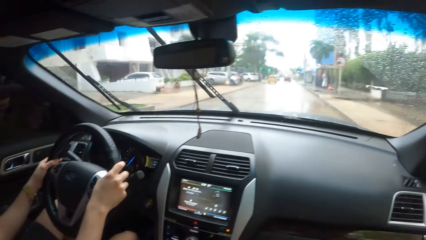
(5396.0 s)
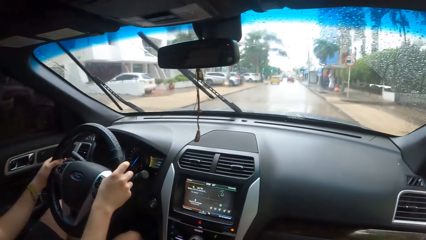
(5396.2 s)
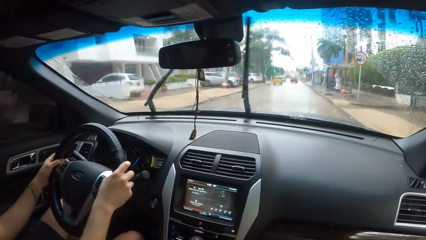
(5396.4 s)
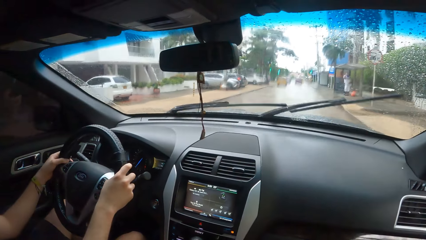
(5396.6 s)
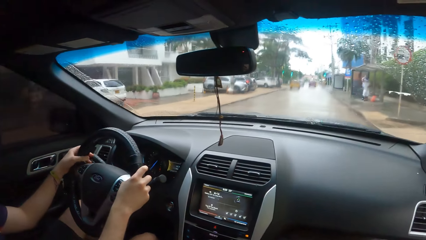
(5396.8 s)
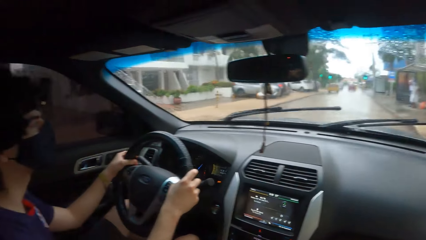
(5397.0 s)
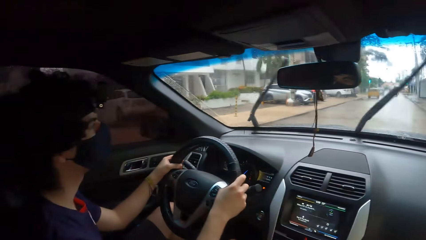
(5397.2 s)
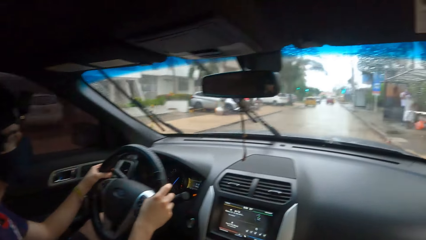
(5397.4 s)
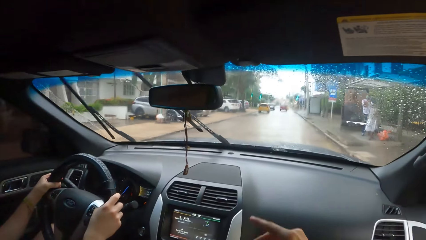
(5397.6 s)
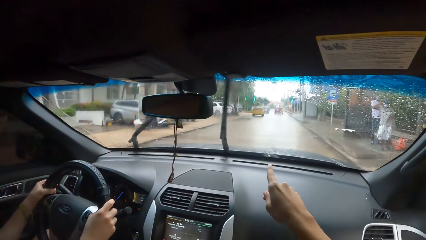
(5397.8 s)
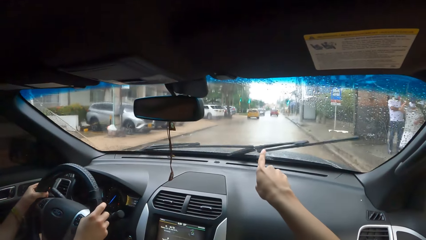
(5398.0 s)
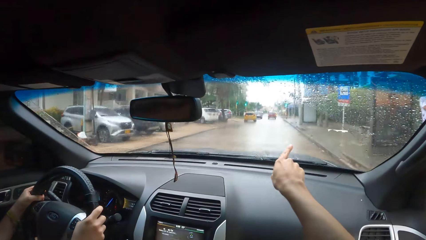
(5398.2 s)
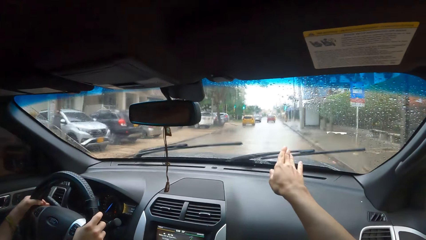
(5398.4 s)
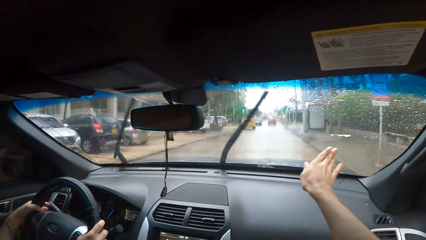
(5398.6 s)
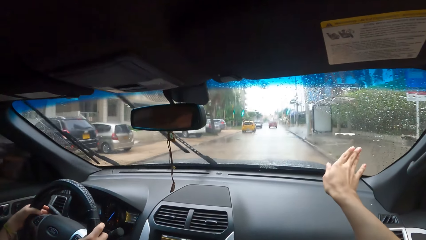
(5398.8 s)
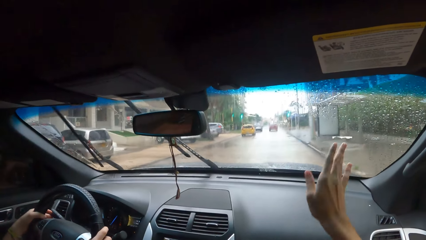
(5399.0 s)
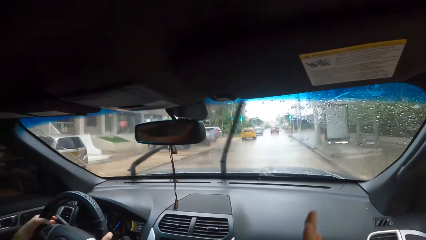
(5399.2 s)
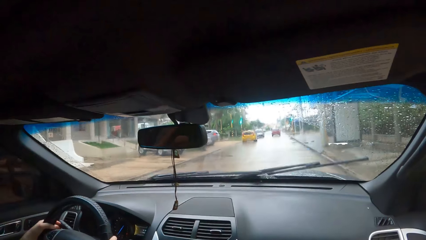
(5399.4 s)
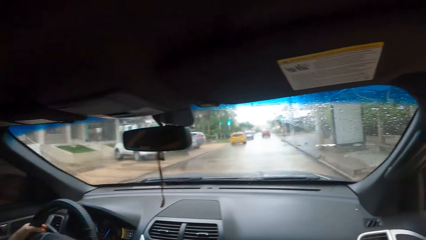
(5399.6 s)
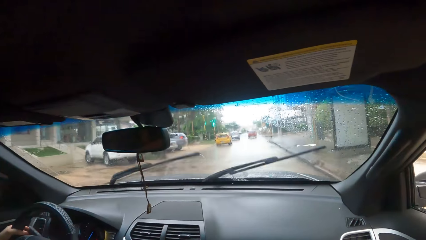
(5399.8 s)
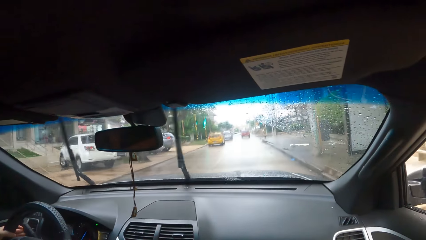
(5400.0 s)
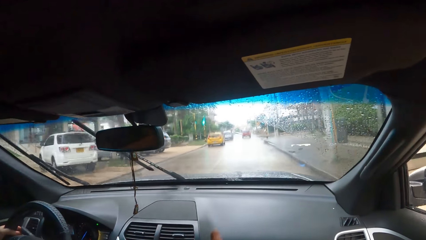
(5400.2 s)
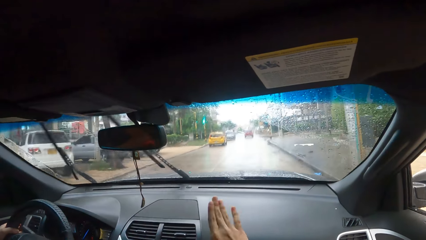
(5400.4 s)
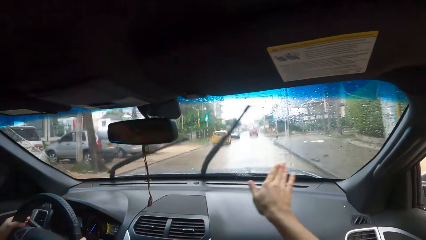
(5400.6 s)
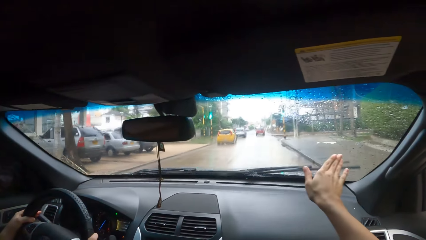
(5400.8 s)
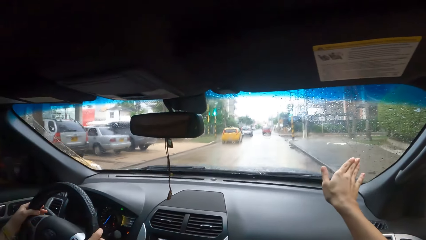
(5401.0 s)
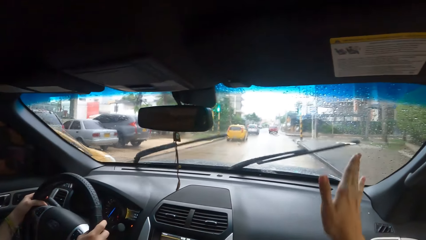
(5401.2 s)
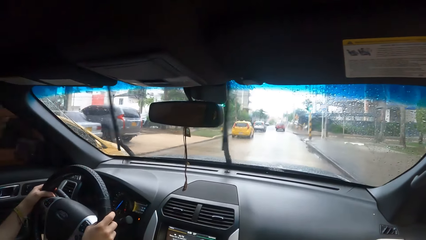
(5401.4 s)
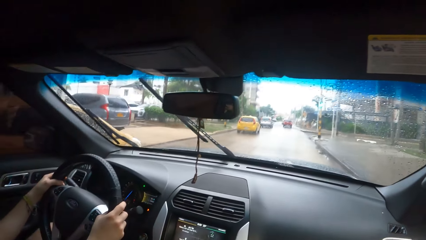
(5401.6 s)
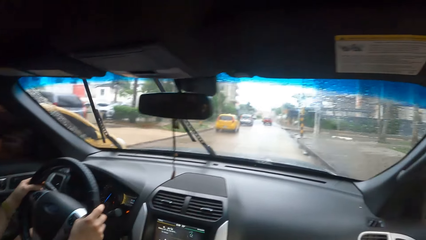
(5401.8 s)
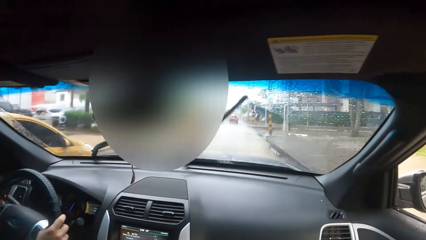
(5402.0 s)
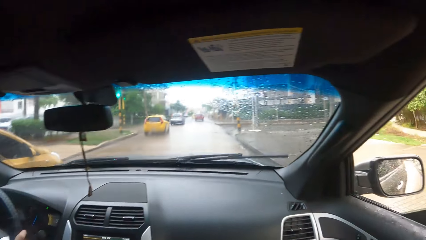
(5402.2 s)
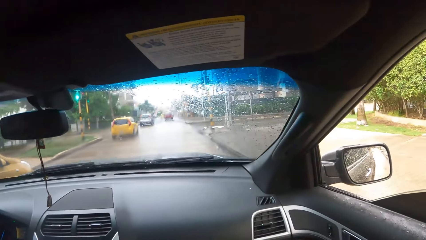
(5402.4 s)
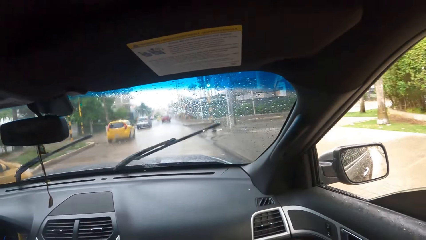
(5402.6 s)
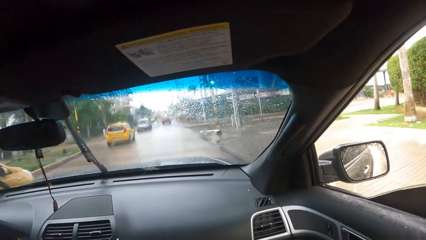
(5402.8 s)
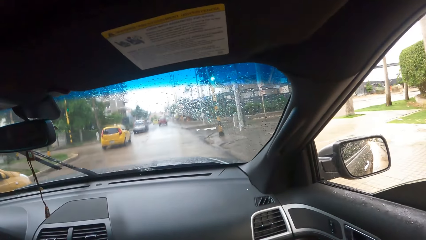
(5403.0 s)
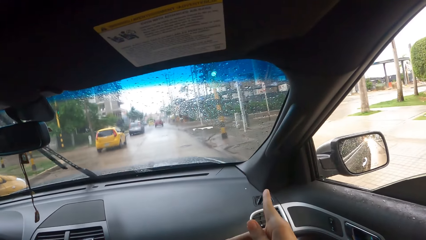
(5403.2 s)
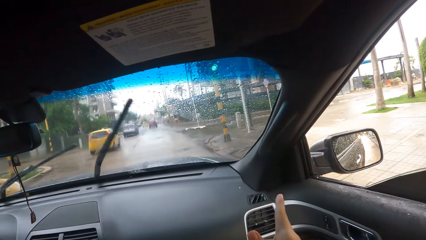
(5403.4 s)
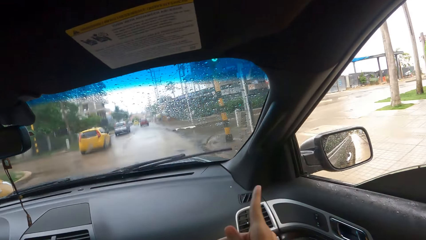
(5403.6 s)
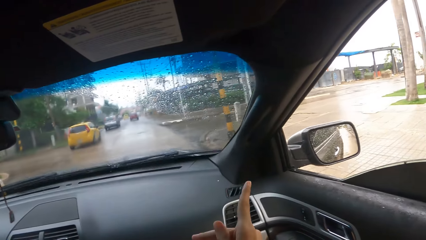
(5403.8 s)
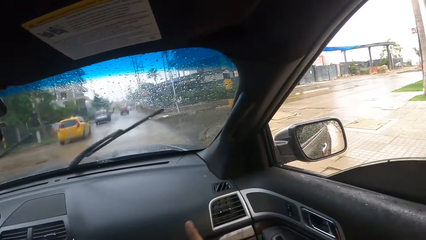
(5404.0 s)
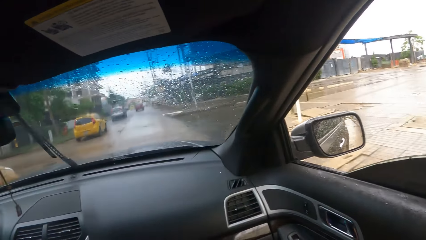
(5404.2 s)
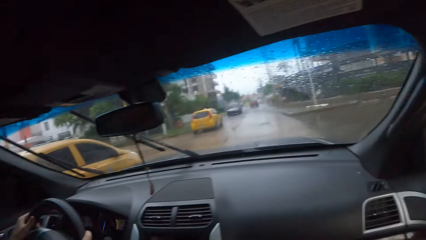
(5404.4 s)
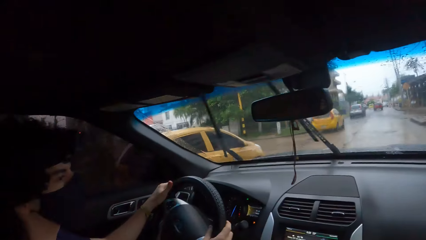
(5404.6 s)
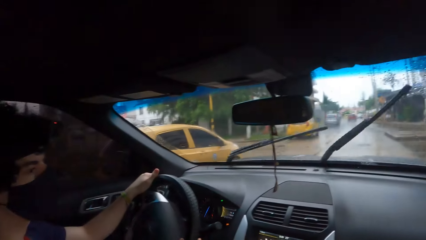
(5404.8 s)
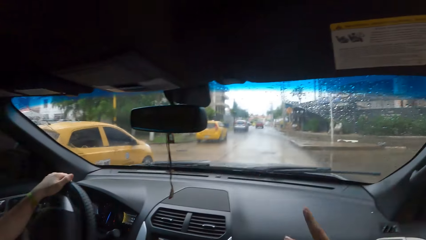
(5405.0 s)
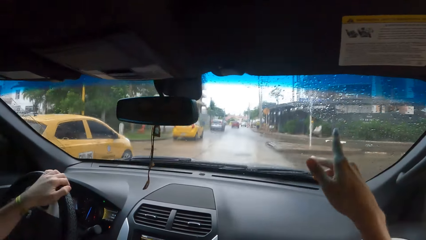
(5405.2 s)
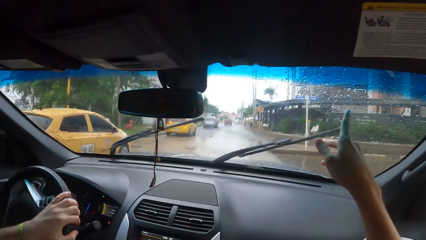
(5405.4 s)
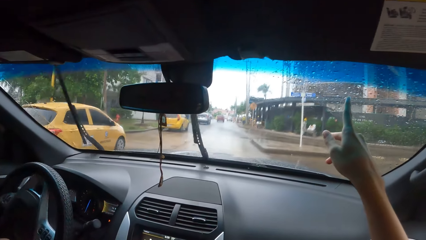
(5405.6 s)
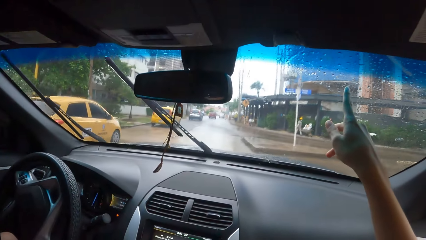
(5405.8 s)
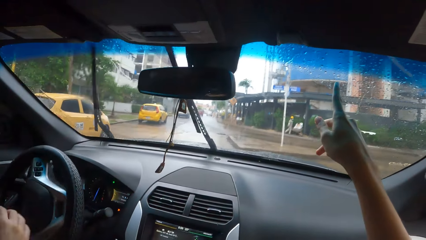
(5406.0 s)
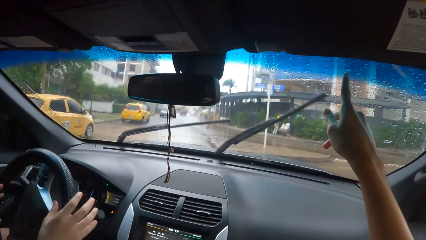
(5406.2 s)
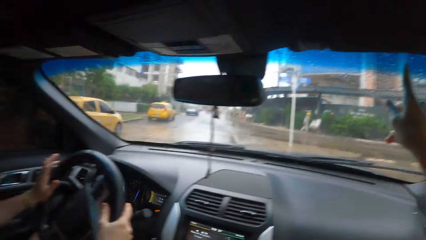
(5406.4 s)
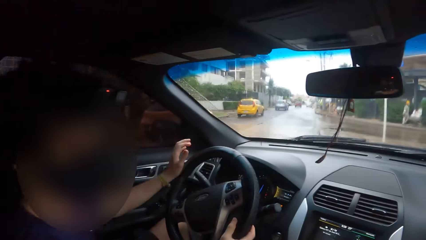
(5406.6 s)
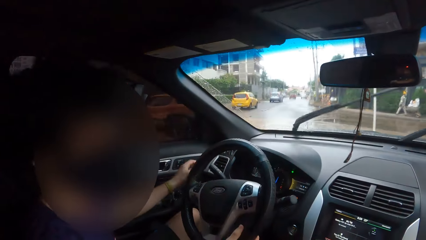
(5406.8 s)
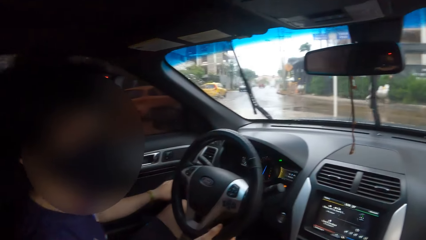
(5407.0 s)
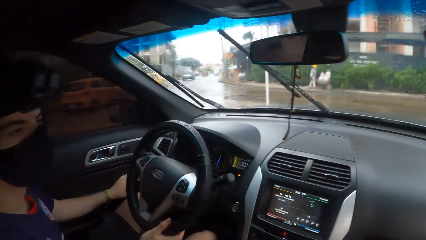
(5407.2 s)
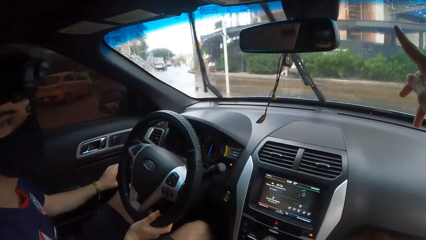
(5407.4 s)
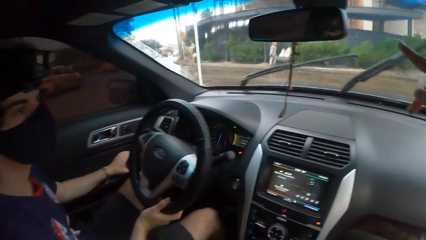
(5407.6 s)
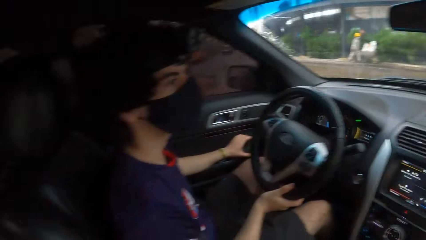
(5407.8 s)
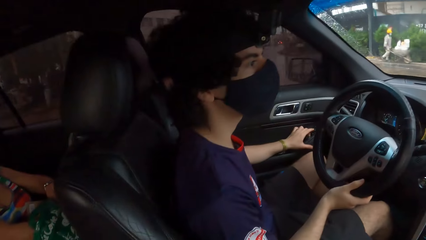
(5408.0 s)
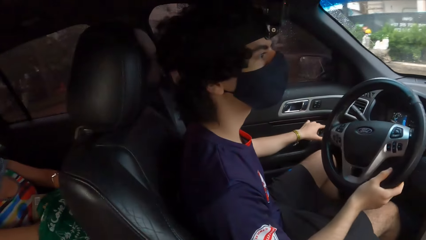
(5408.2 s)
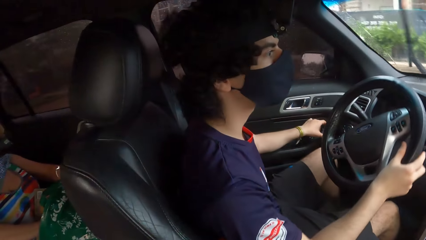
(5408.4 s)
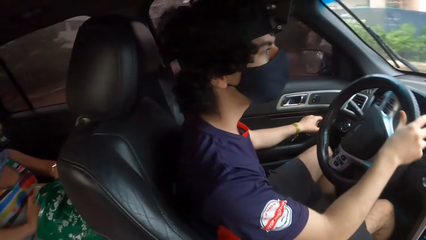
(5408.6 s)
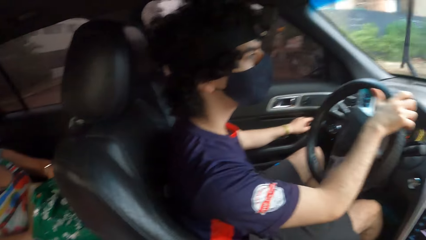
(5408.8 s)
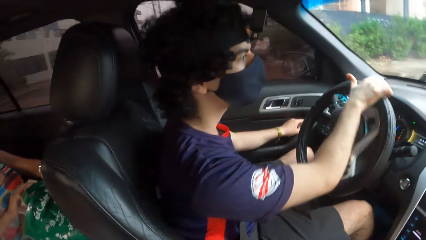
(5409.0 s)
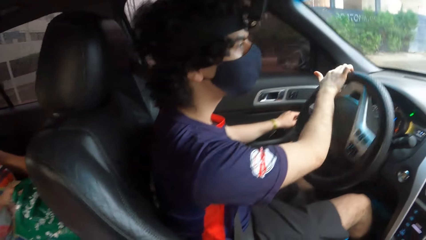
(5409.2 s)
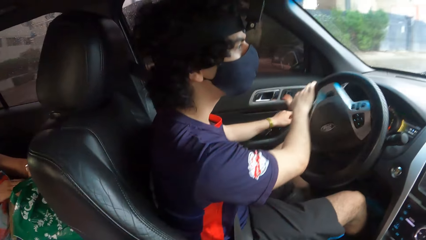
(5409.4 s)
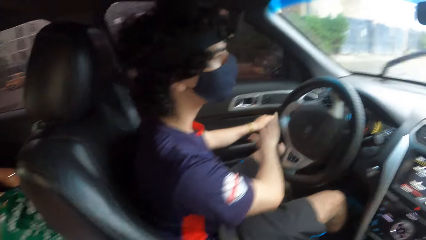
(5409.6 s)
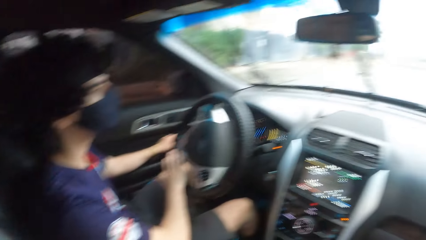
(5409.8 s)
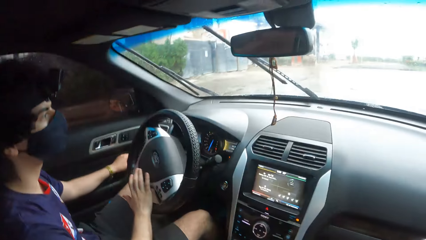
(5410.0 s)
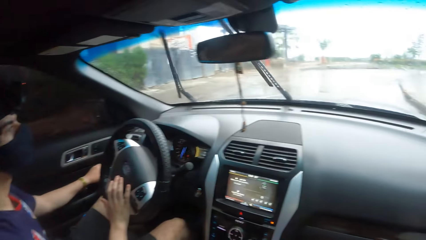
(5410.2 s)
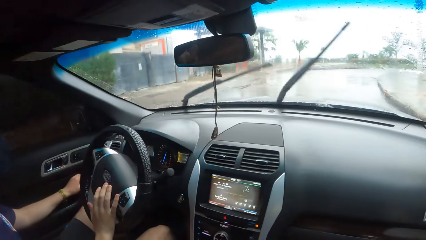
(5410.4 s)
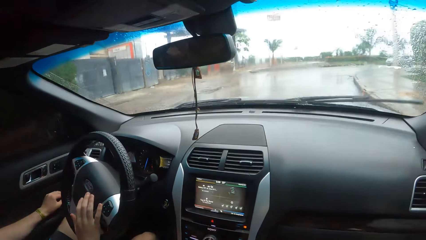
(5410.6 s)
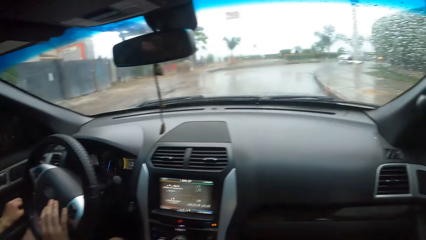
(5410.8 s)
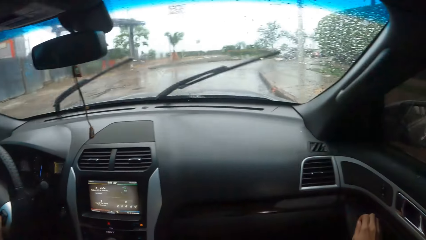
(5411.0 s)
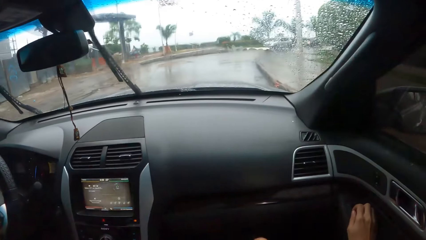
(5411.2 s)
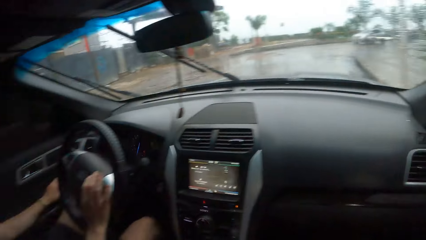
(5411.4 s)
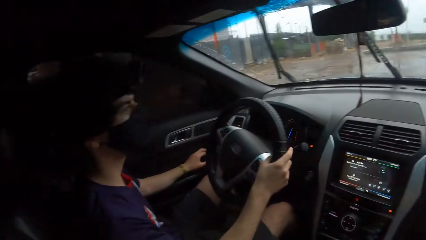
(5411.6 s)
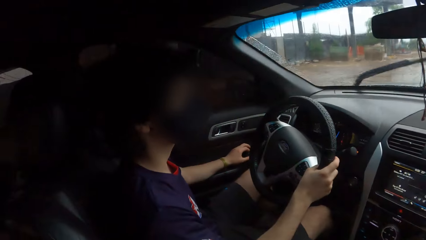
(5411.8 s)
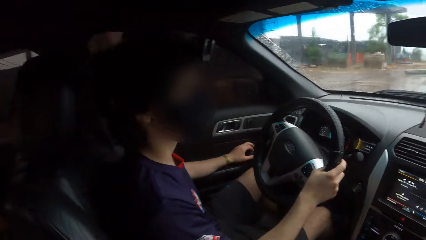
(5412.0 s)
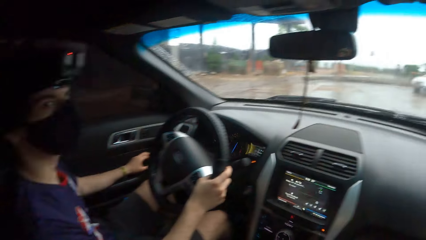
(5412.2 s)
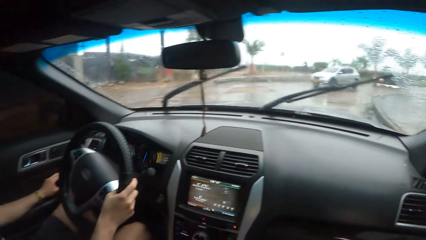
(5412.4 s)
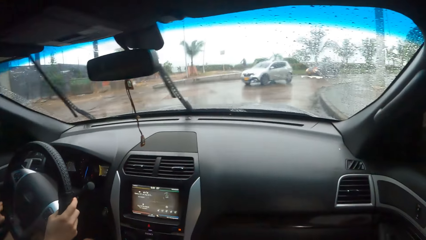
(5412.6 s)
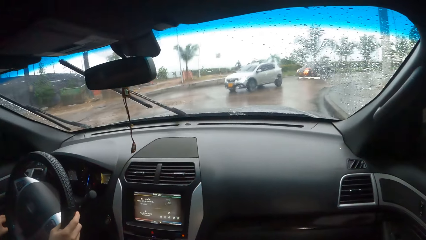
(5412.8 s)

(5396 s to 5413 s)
The camera wearer points a finger to the front. They point to the right.
